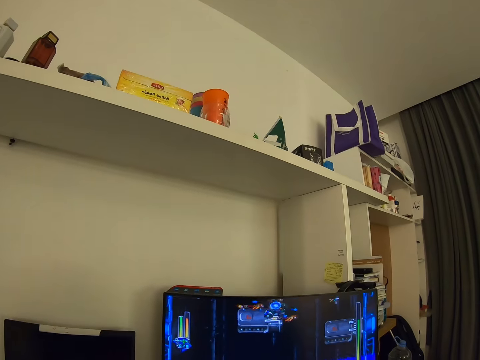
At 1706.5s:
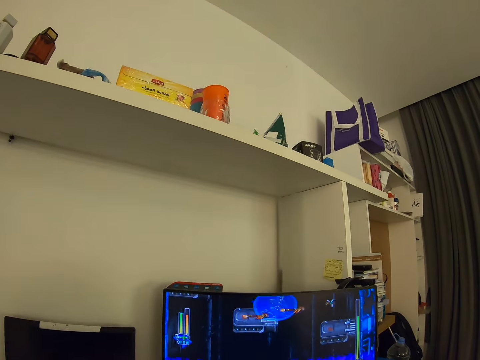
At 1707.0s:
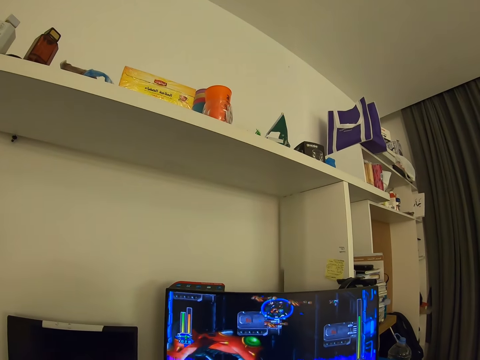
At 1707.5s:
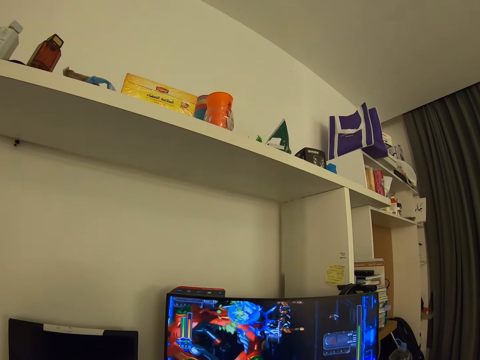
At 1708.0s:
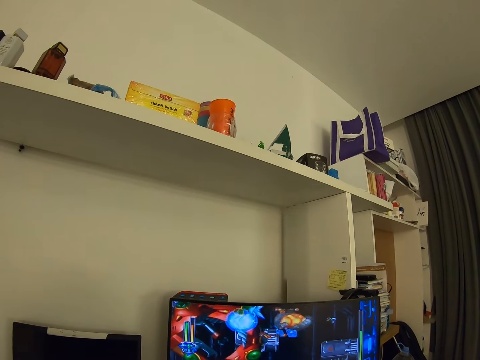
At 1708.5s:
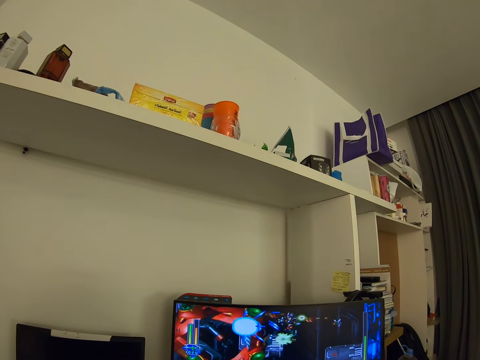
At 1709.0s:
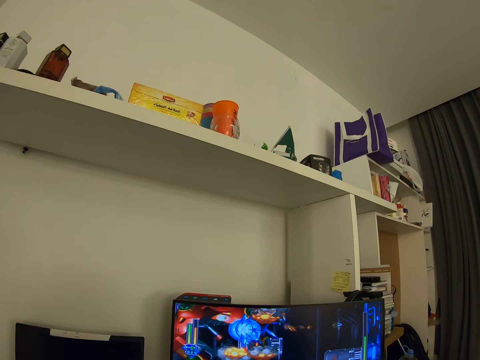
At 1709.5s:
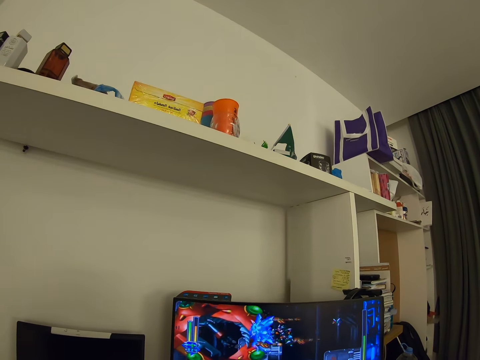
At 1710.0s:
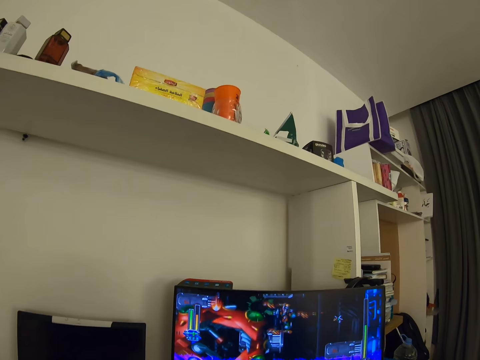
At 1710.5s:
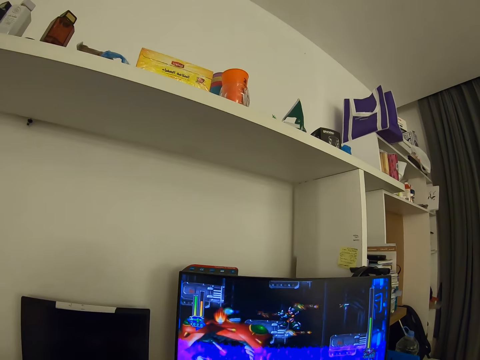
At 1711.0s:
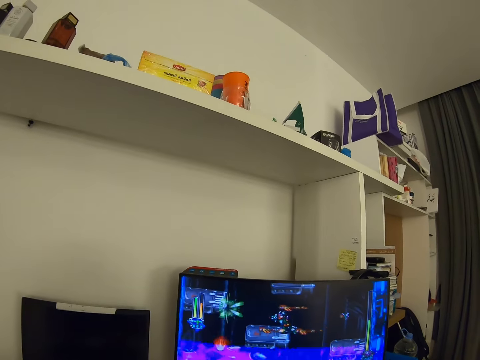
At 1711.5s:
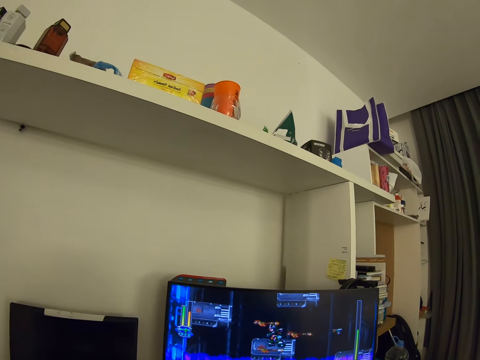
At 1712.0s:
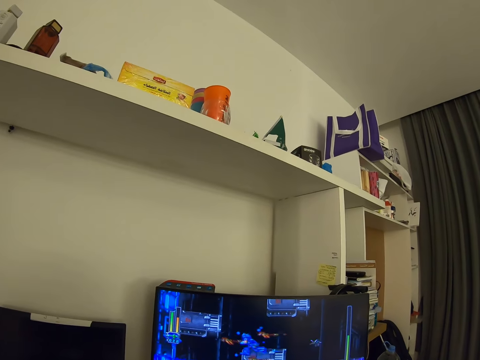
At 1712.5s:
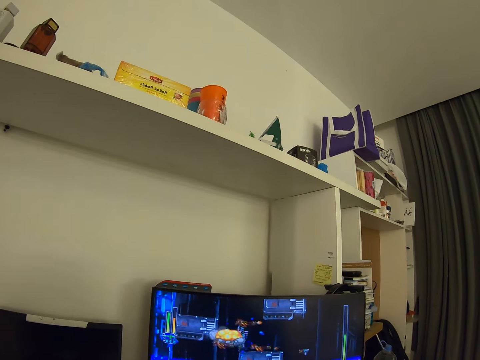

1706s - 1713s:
The camera wearer plays a game on the computer.

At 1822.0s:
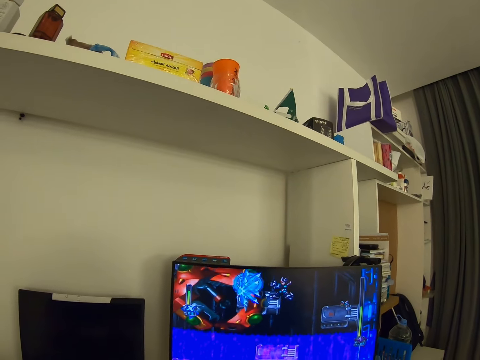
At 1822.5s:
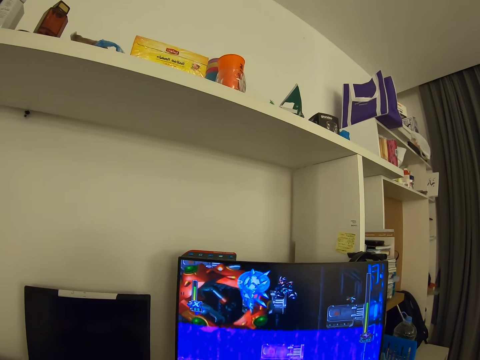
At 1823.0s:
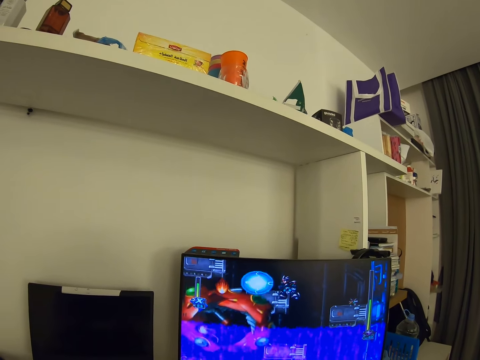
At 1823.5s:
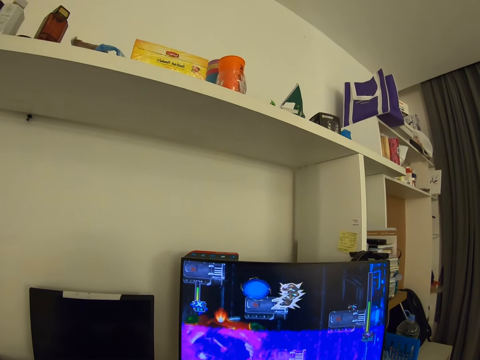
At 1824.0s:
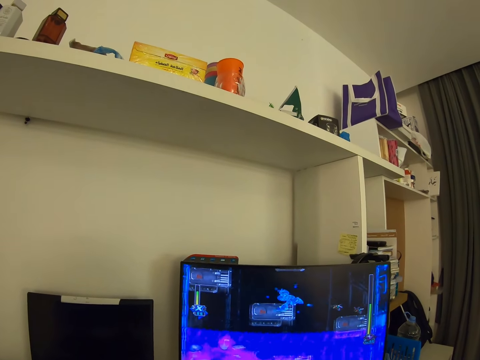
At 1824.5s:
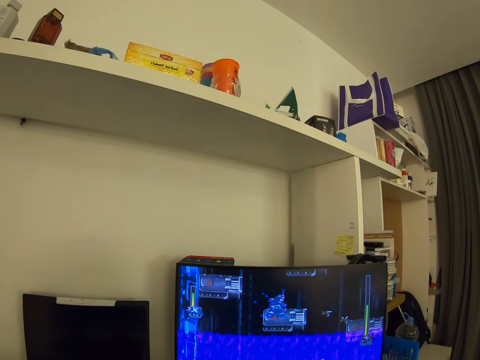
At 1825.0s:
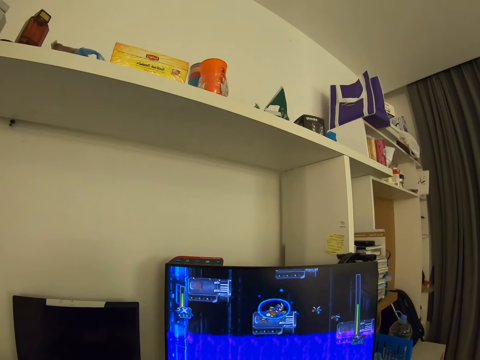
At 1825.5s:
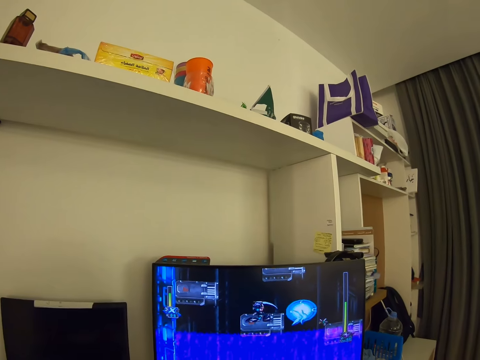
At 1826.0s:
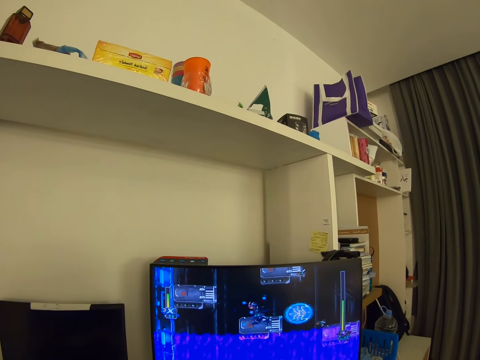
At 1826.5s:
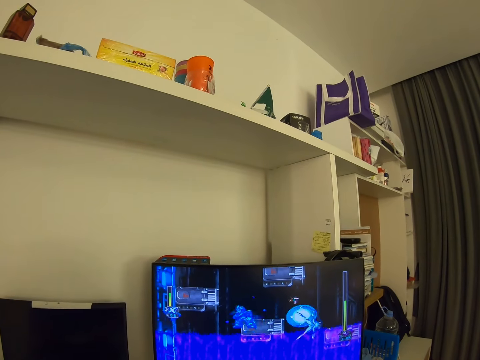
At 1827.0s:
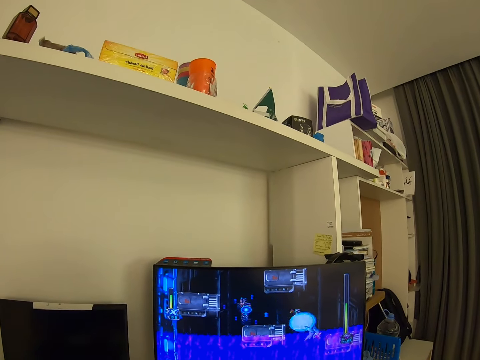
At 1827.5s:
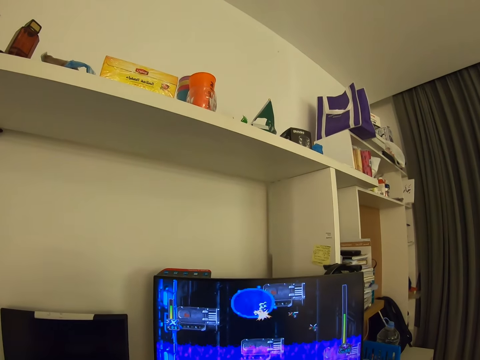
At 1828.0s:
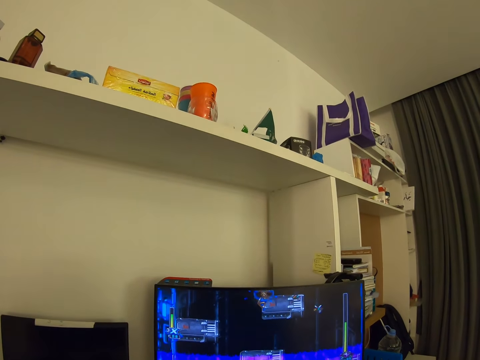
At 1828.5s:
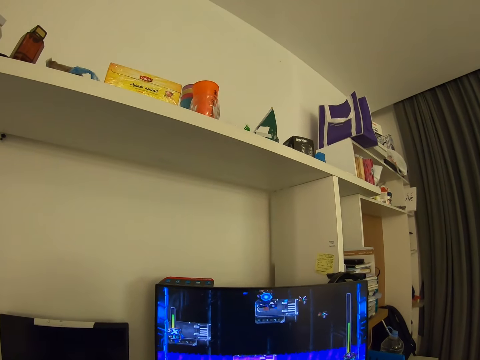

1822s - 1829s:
The camera wearer plays a game on the computer.

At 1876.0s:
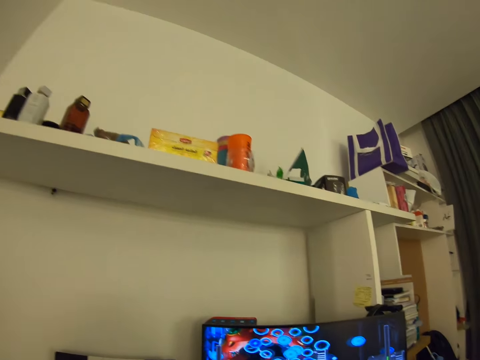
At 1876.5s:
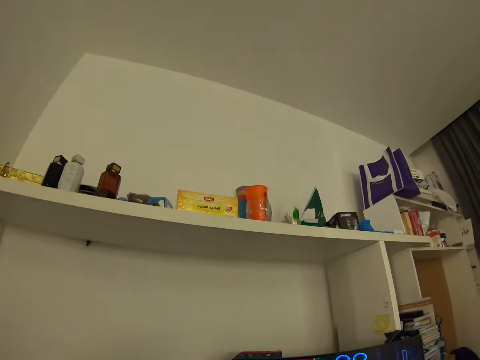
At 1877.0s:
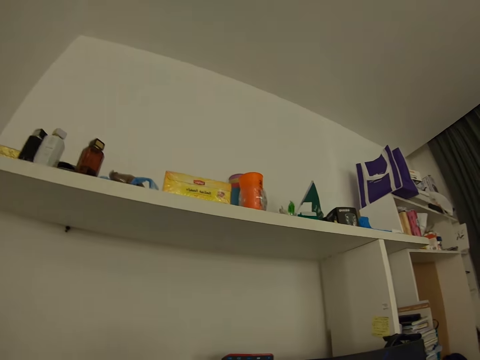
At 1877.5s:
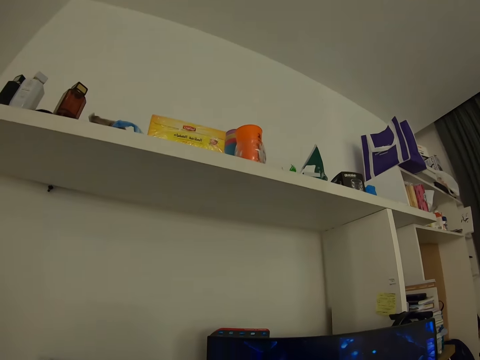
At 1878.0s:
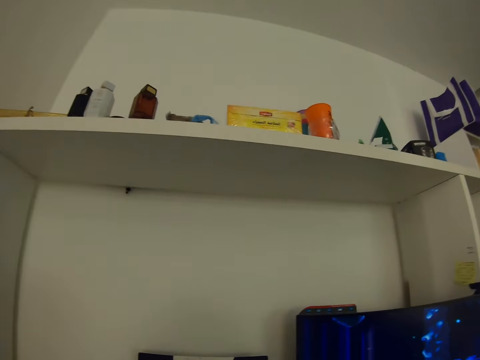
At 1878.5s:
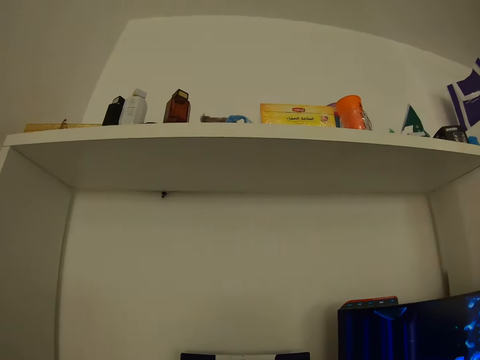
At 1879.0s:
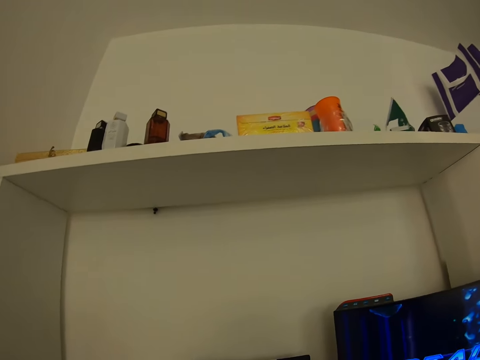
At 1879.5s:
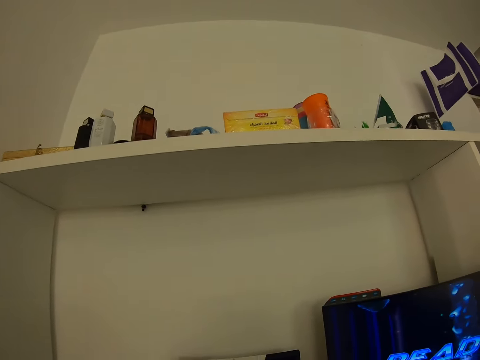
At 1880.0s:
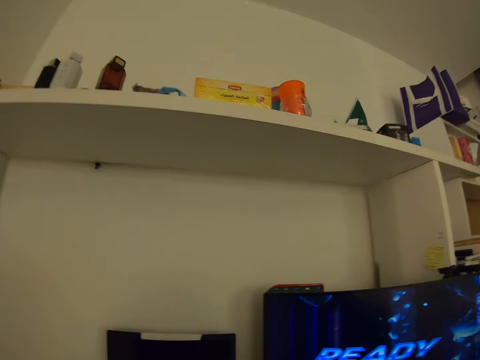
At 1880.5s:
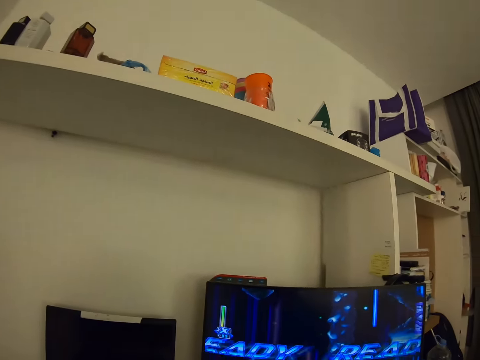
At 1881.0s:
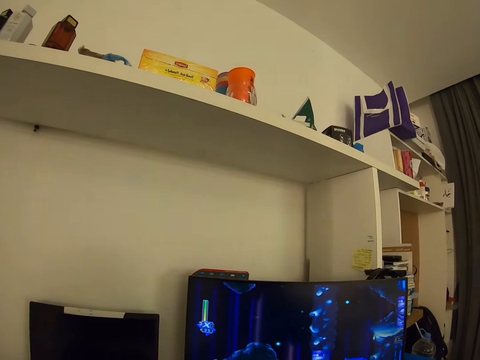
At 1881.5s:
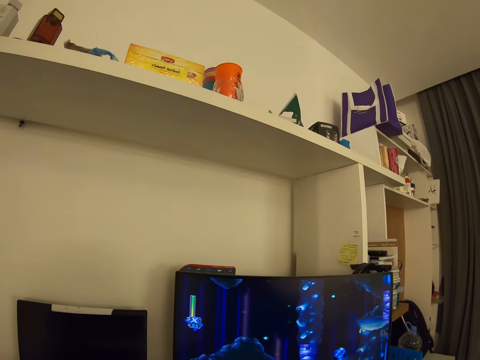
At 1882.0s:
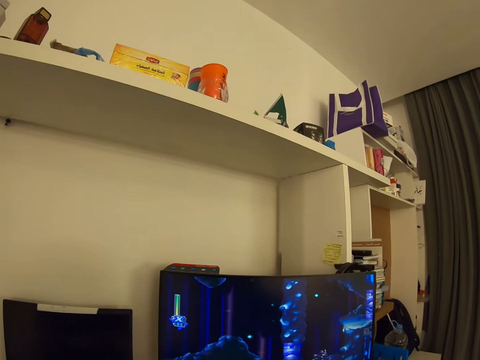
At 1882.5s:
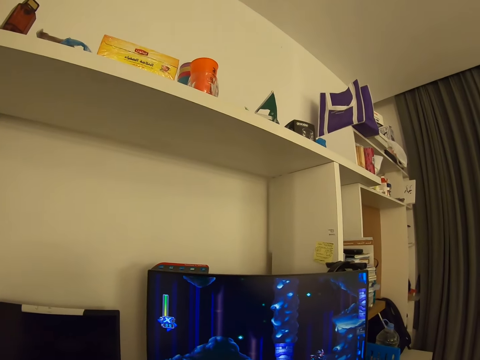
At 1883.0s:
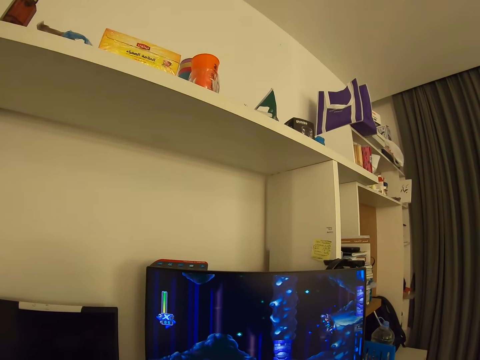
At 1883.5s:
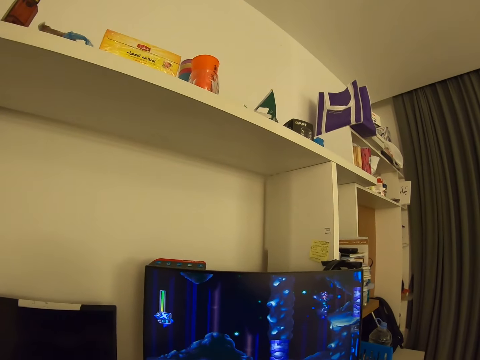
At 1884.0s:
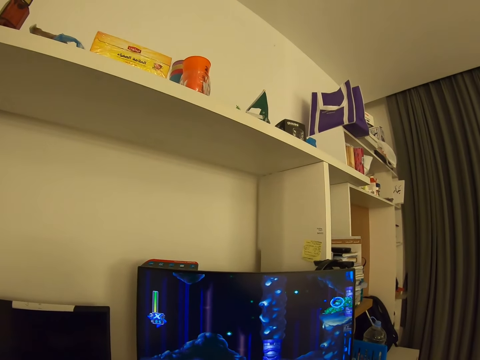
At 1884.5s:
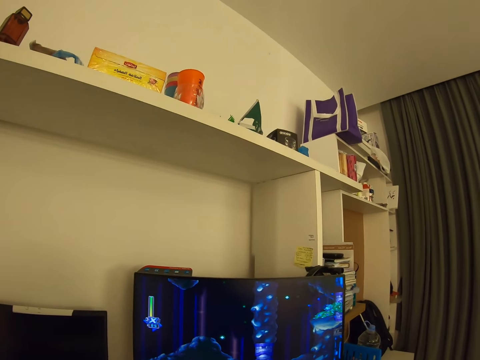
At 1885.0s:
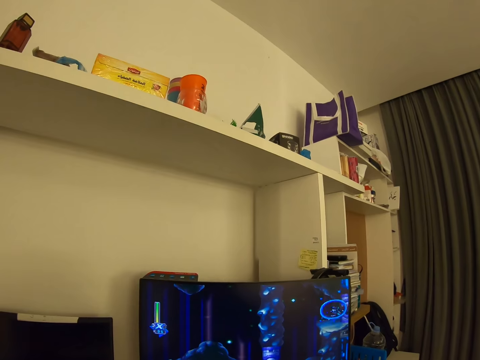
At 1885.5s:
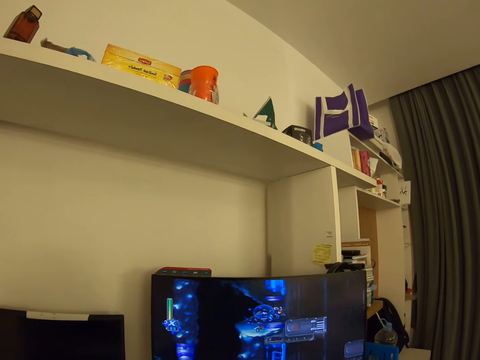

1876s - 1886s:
The camera wearer looks around. They play a video game on the computer.
